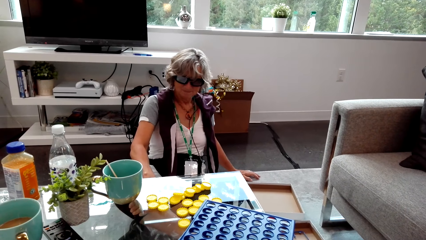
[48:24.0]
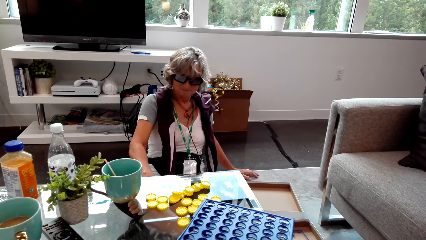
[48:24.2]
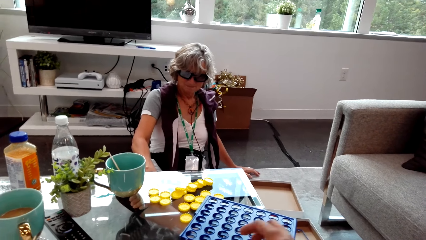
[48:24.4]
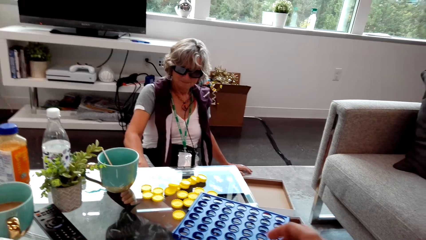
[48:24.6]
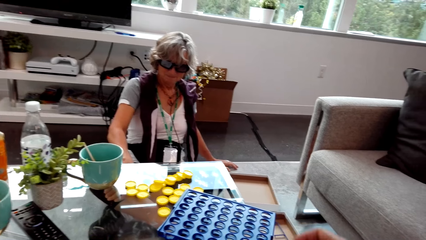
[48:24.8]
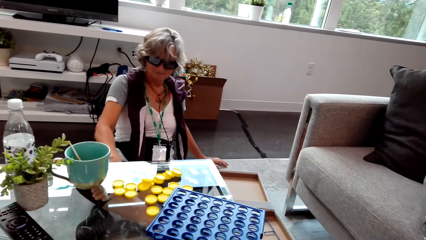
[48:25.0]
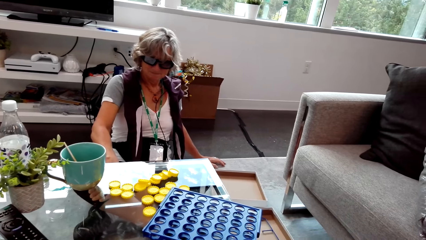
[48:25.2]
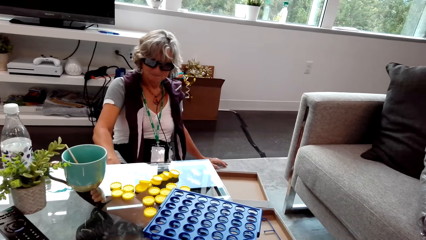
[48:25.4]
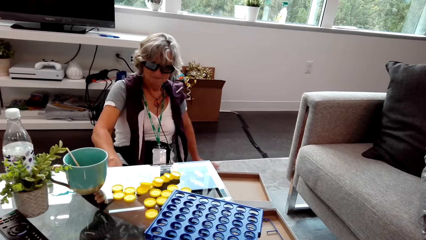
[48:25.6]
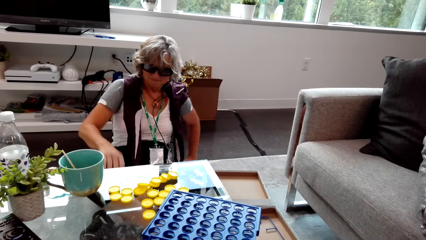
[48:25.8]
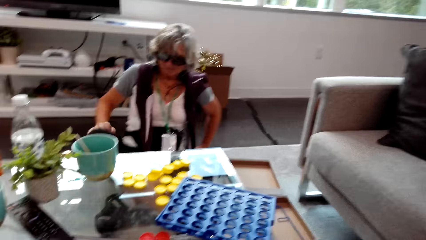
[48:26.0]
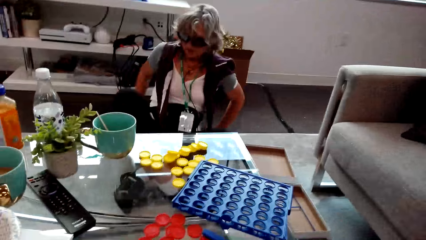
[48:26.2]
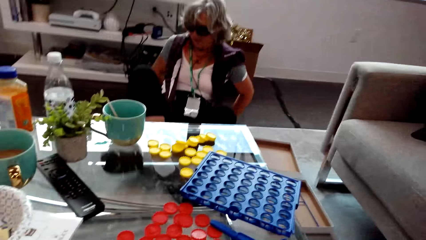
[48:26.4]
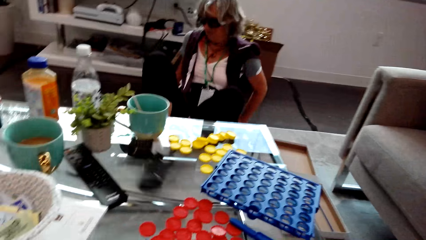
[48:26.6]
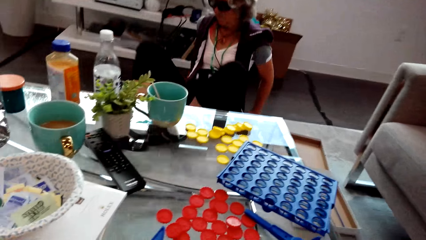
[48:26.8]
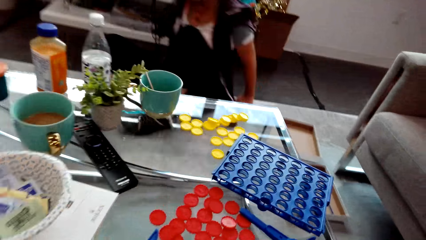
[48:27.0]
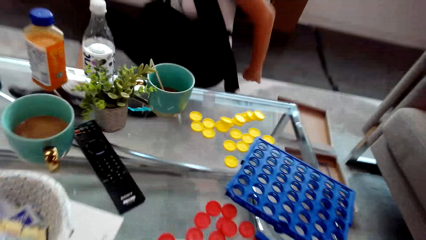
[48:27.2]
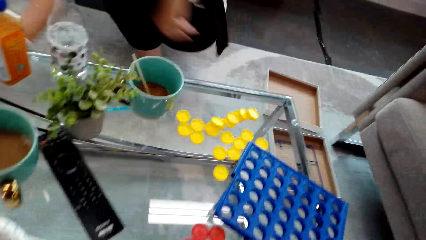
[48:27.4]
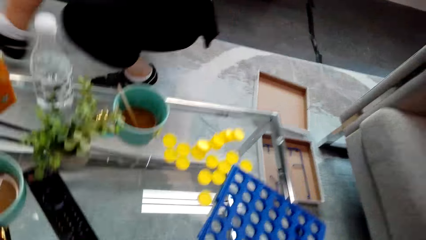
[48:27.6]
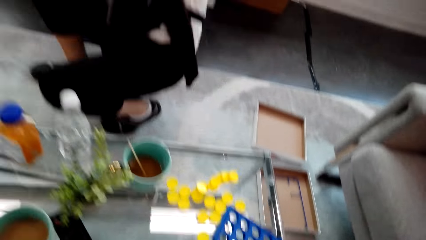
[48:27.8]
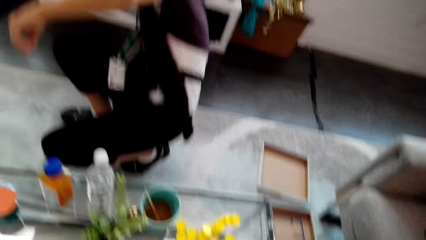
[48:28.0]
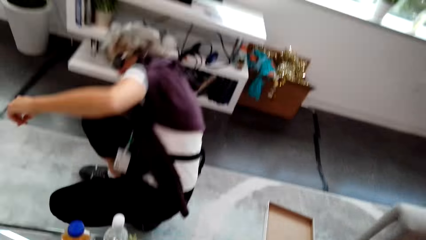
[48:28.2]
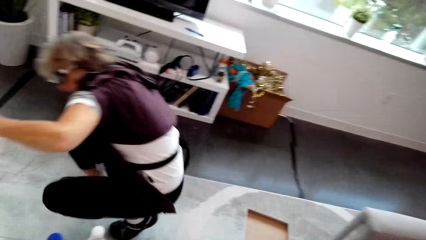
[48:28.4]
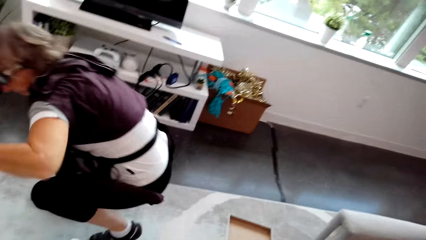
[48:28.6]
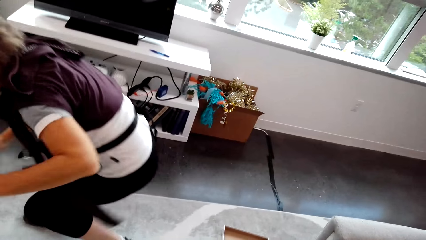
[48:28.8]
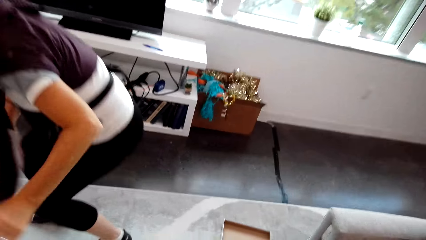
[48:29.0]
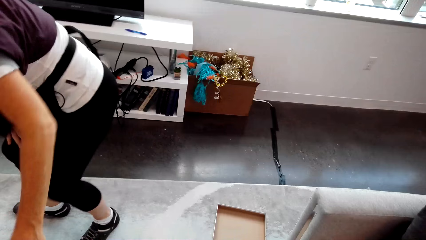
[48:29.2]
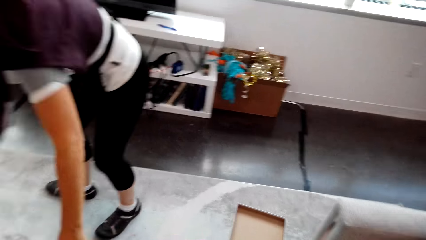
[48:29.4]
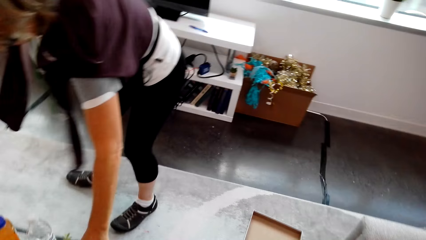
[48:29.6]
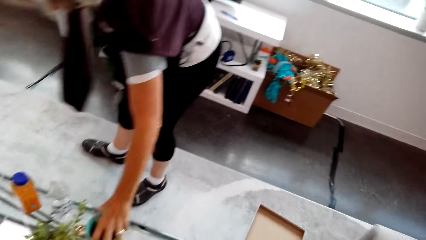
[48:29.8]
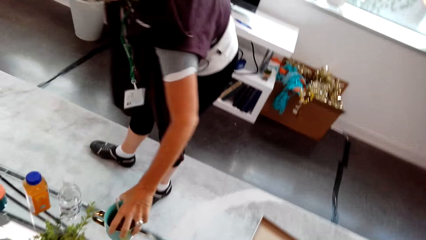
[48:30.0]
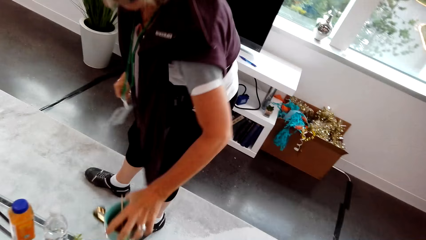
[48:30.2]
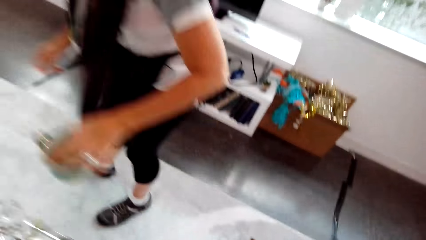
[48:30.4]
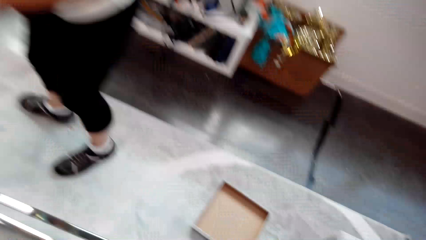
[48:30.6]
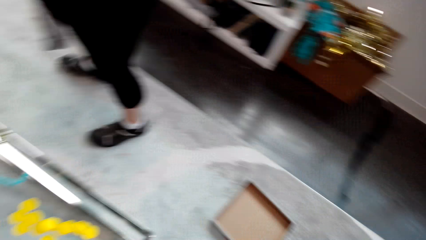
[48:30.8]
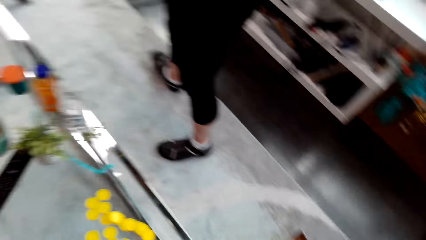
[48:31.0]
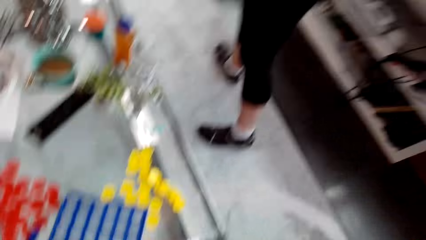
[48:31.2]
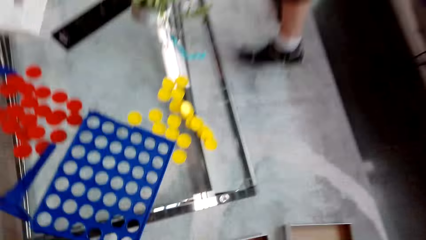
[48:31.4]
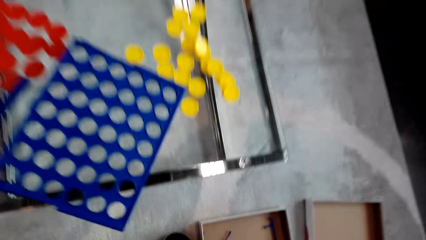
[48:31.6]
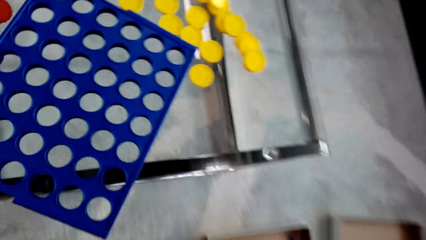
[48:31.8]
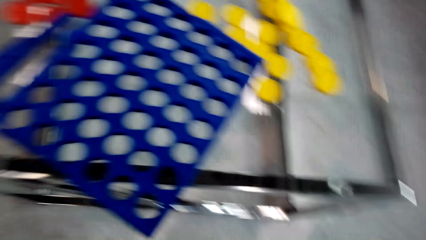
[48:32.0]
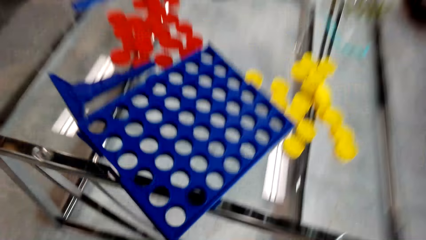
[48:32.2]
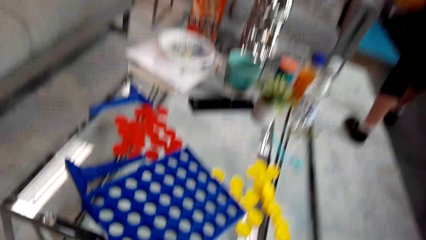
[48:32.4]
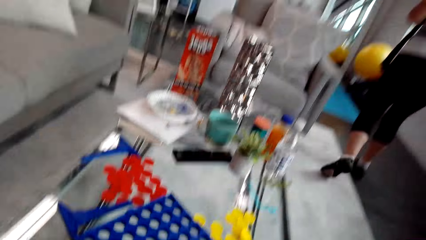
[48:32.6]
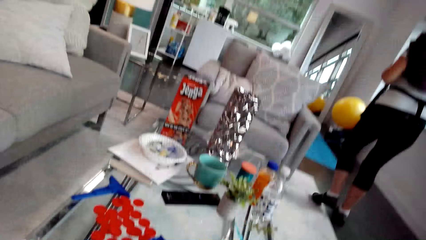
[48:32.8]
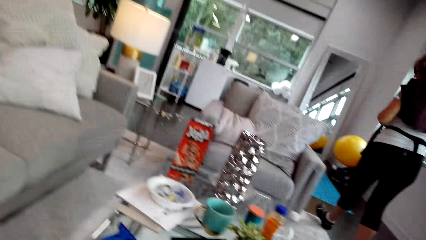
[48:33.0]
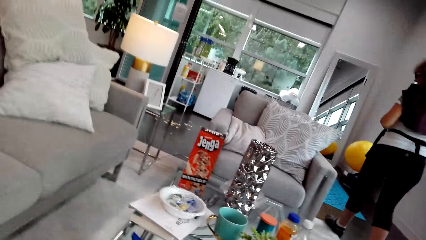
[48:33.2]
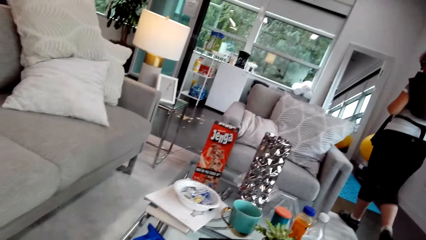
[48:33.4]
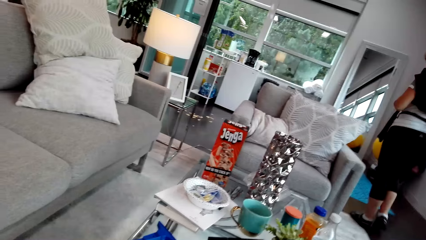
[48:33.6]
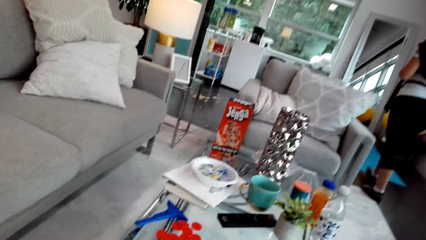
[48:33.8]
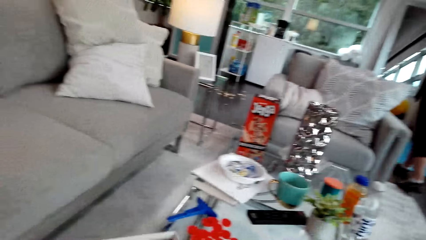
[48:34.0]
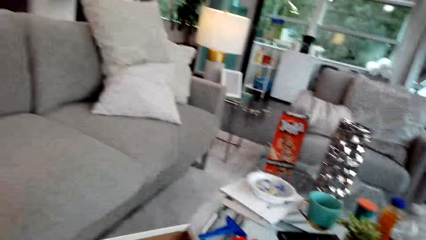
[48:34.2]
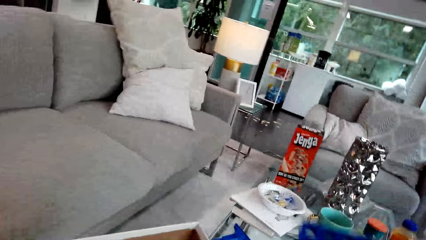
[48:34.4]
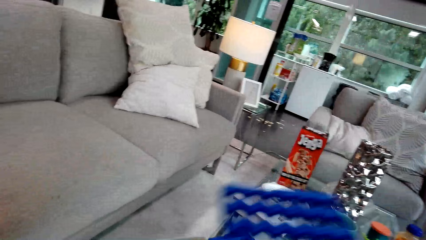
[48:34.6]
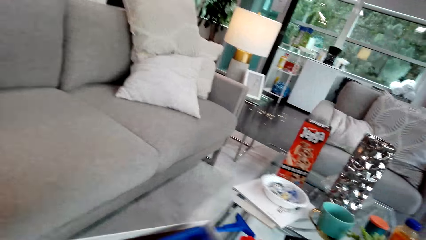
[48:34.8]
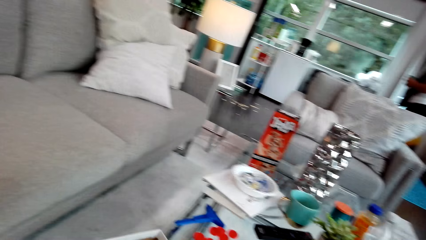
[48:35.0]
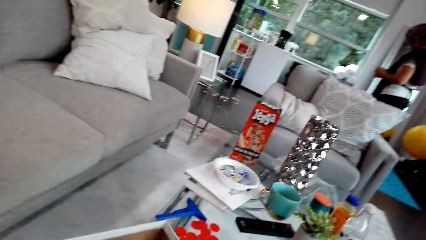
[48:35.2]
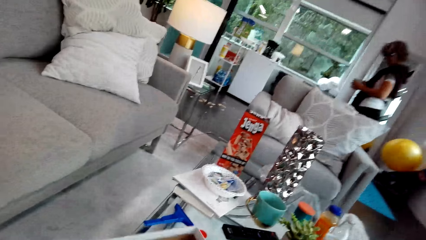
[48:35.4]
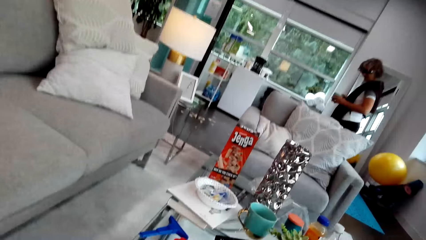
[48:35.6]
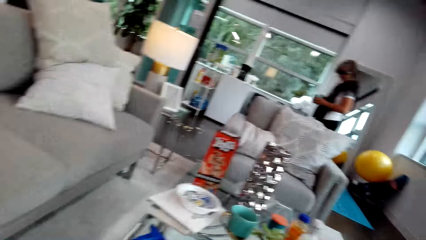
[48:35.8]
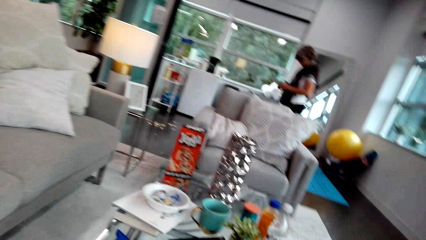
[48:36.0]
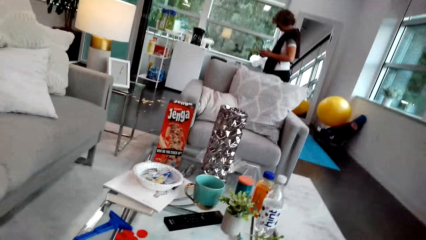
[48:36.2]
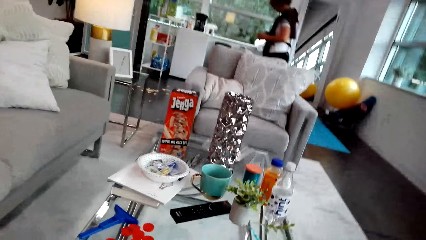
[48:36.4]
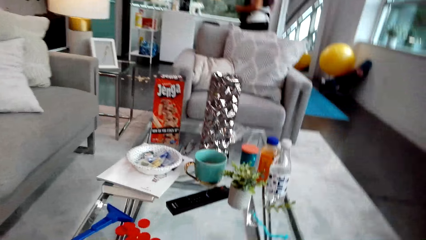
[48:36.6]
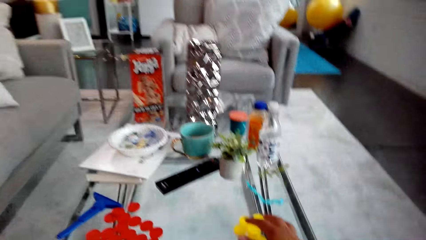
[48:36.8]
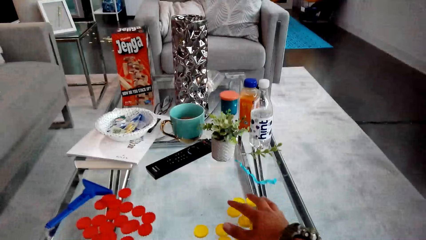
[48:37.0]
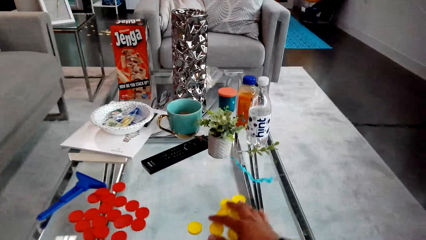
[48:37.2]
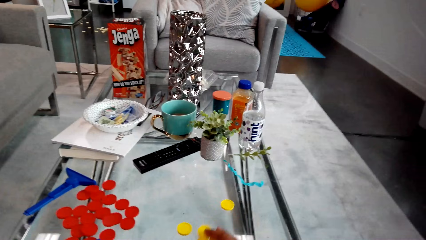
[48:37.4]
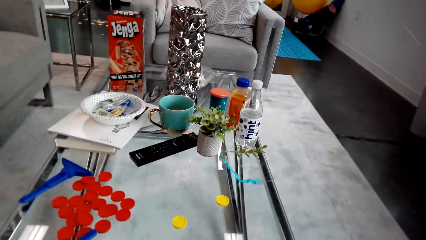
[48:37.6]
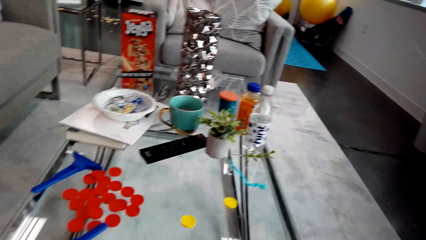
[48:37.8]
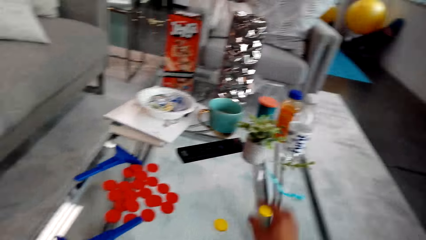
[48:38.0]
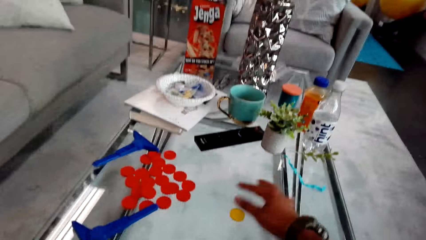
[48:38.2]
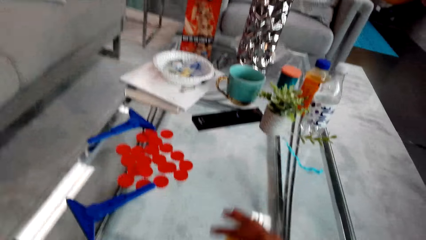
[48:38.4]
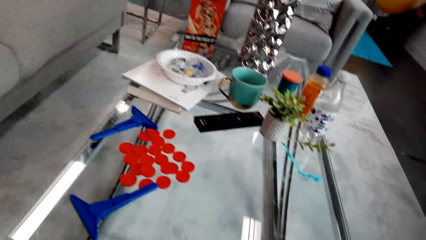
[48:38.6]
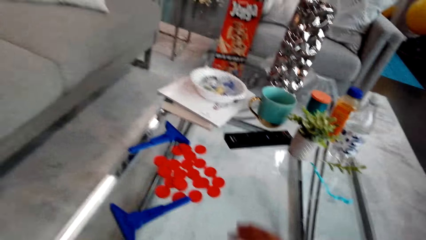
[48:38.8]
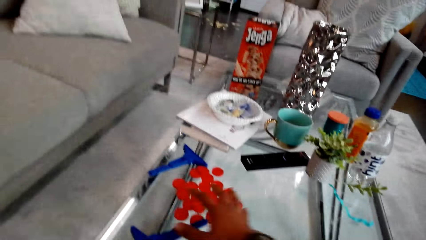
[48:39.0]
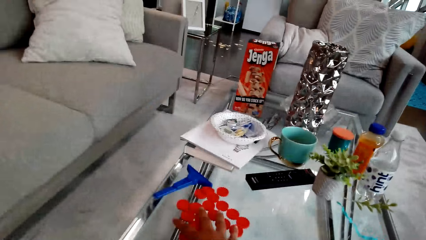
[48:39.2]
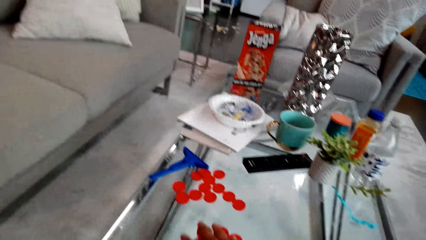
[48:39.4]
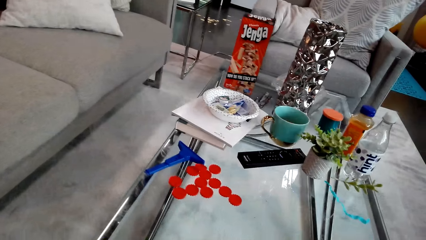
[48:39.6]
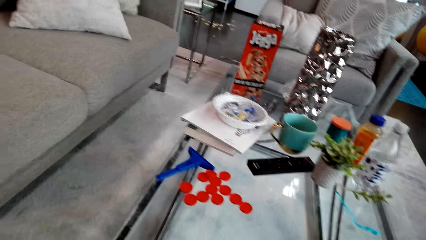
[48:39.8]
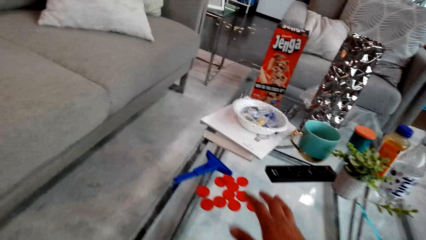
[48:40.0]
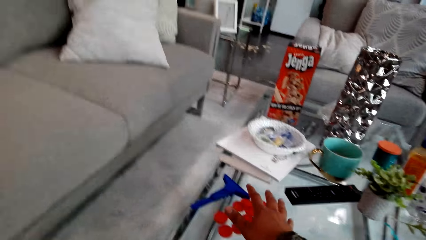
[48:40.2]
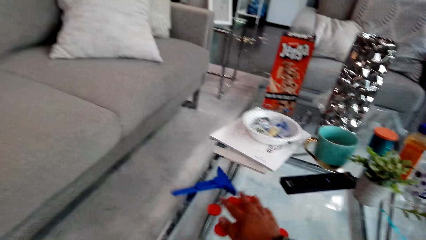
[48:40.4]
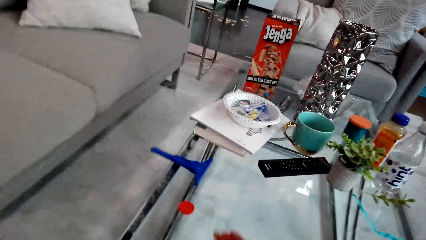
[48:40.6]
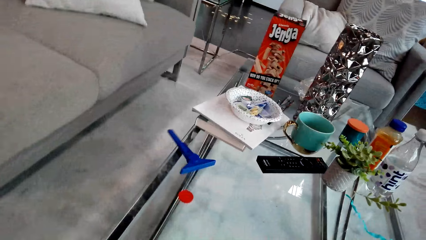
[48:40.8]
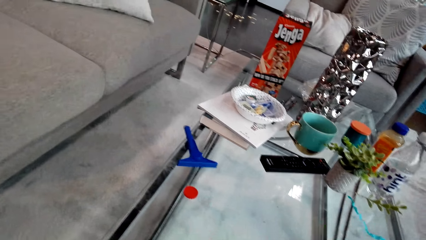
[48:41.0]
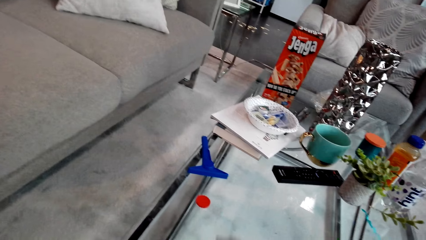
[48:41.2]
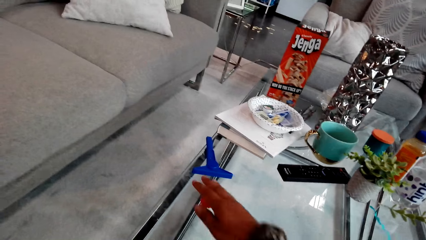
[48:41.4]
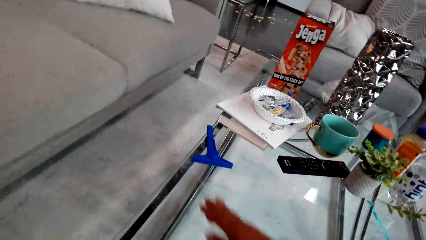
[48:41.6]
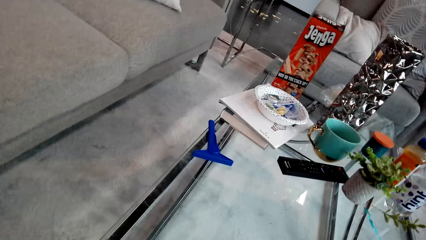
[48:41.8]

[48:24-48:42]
The camera wearer dialogues with a lady. The lady walks around the room. The lady stands up and dialogues with the camera wearer. The camera wearer dialogues with the lady. The lady picks up a cup. The camera wearer dialogues with the lady. The lady walks in the room. The camera wearer dialogues with the lady. They pick something. They move checkers. They move checkers again.
